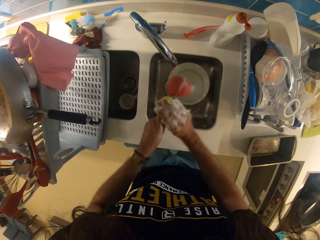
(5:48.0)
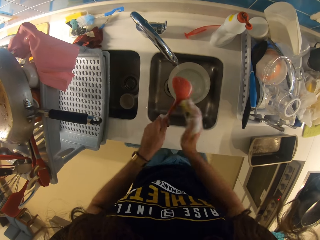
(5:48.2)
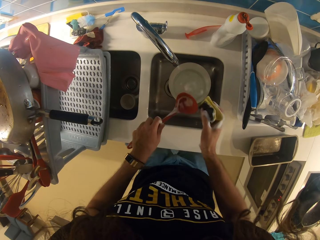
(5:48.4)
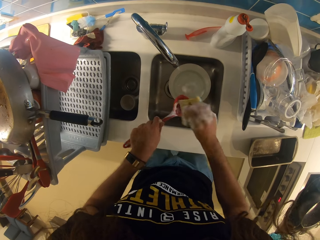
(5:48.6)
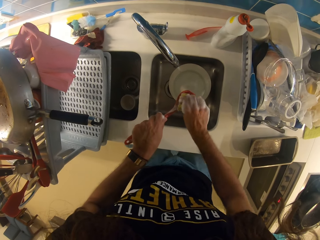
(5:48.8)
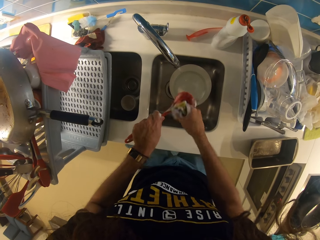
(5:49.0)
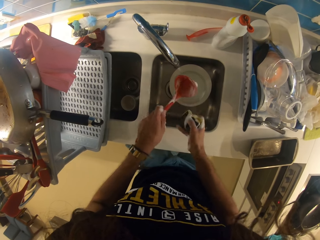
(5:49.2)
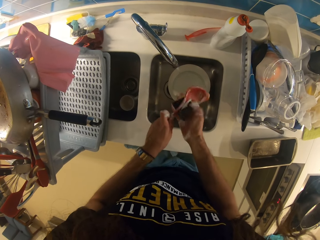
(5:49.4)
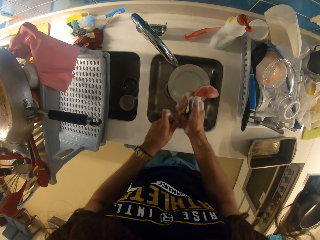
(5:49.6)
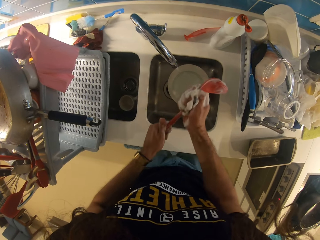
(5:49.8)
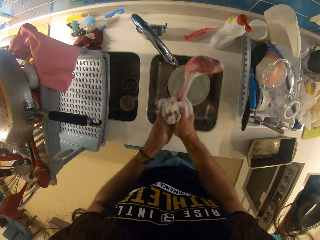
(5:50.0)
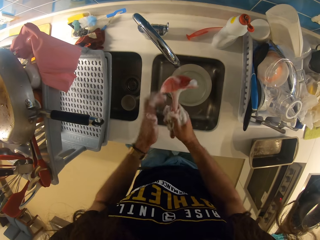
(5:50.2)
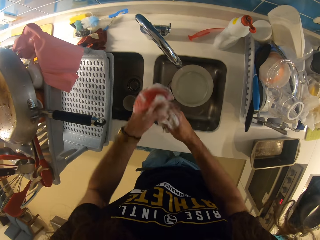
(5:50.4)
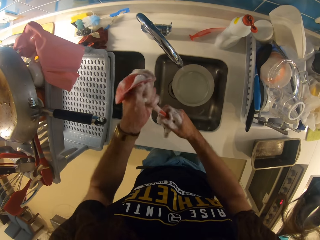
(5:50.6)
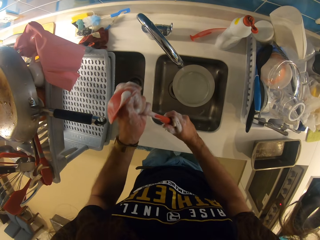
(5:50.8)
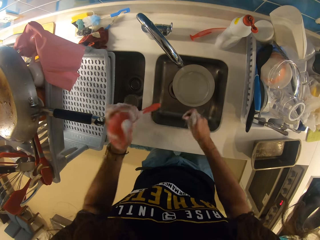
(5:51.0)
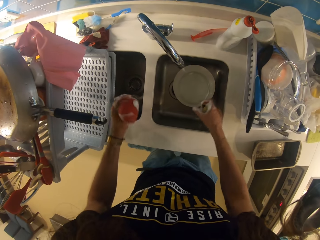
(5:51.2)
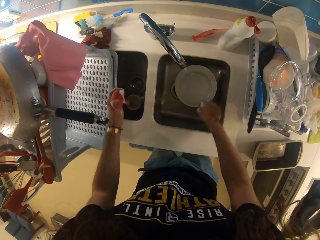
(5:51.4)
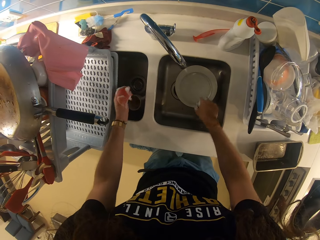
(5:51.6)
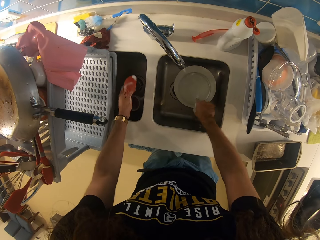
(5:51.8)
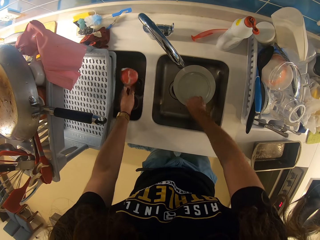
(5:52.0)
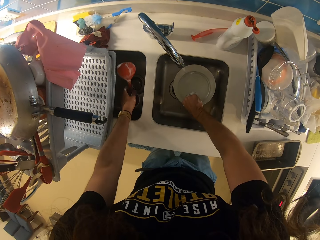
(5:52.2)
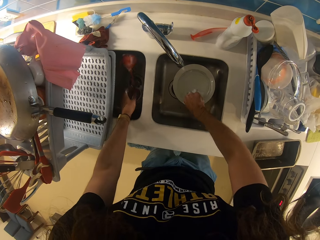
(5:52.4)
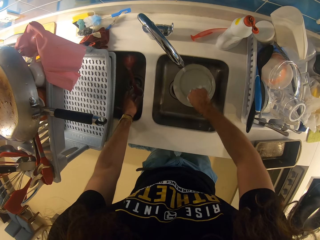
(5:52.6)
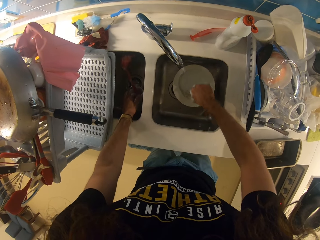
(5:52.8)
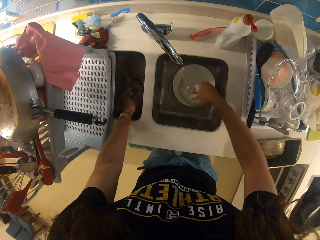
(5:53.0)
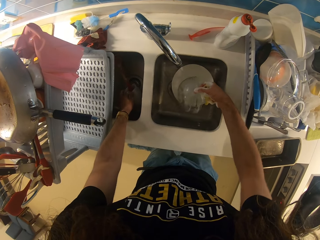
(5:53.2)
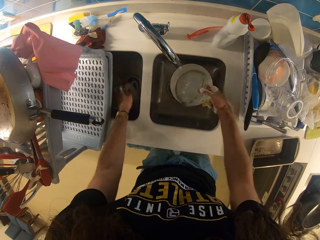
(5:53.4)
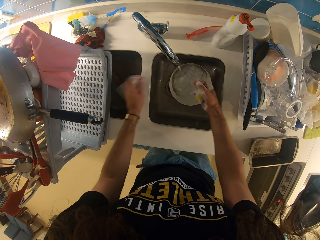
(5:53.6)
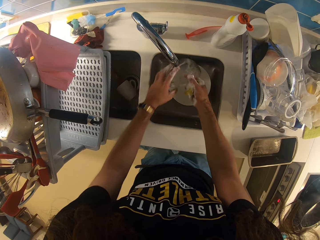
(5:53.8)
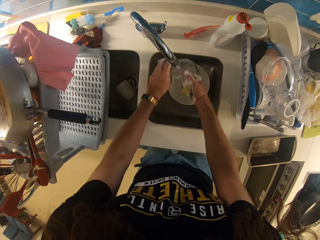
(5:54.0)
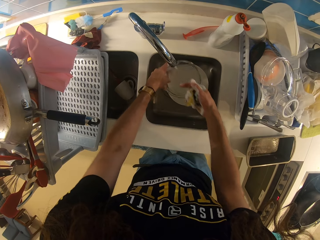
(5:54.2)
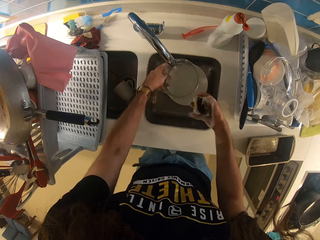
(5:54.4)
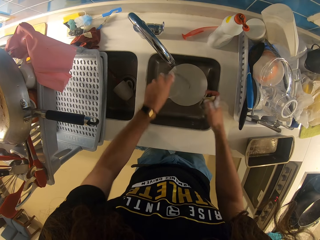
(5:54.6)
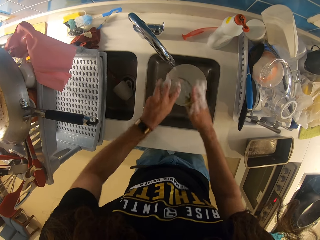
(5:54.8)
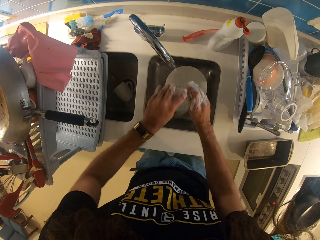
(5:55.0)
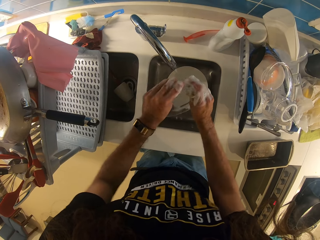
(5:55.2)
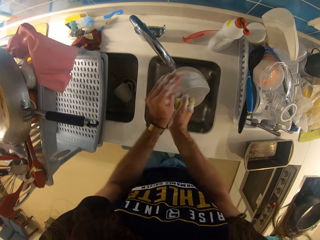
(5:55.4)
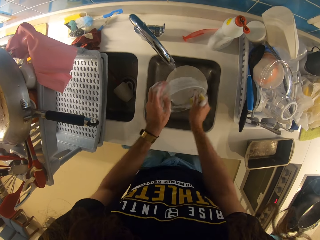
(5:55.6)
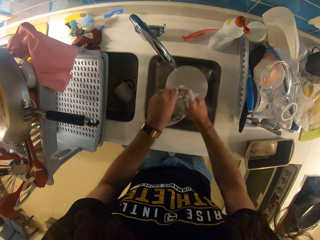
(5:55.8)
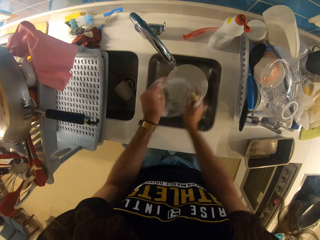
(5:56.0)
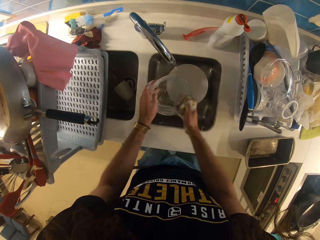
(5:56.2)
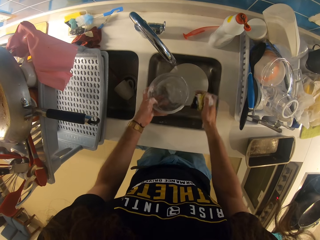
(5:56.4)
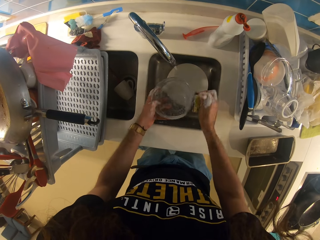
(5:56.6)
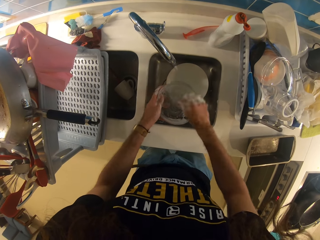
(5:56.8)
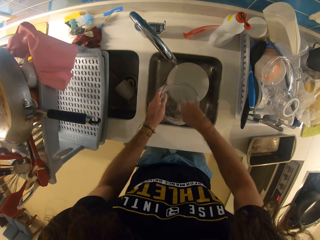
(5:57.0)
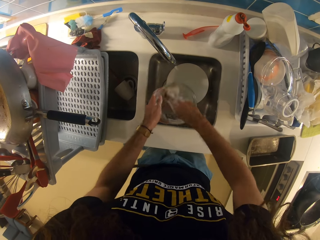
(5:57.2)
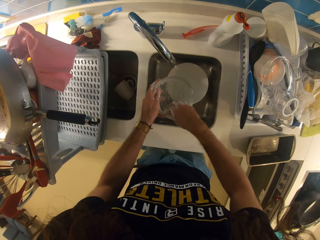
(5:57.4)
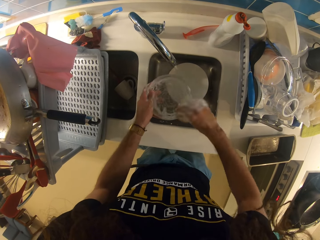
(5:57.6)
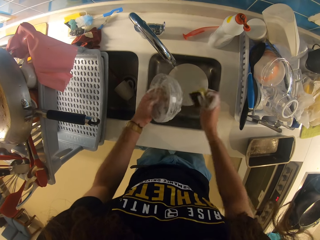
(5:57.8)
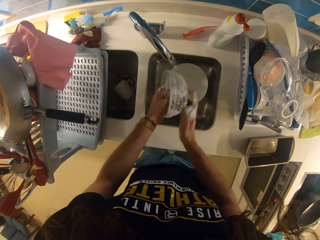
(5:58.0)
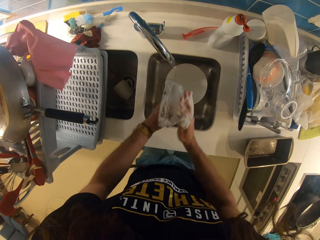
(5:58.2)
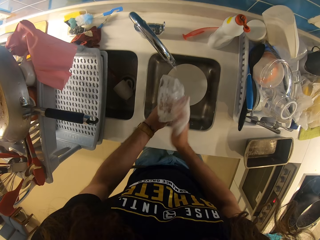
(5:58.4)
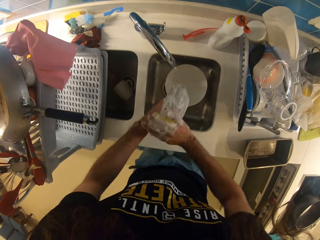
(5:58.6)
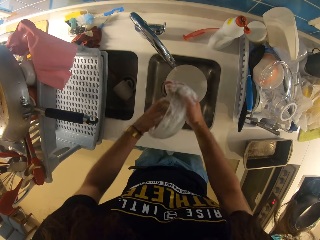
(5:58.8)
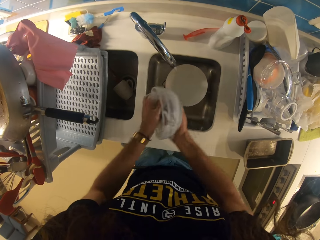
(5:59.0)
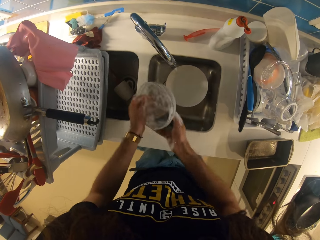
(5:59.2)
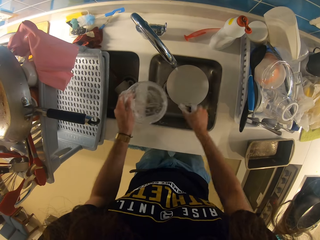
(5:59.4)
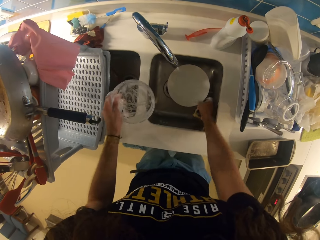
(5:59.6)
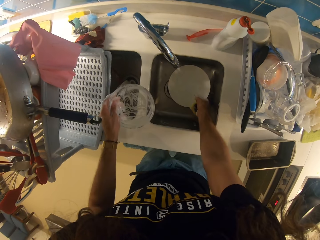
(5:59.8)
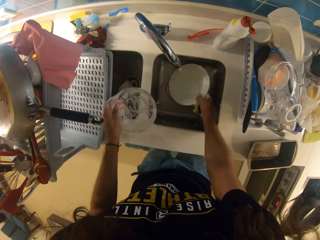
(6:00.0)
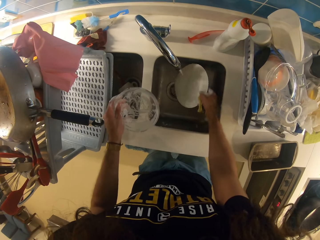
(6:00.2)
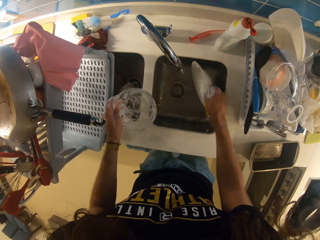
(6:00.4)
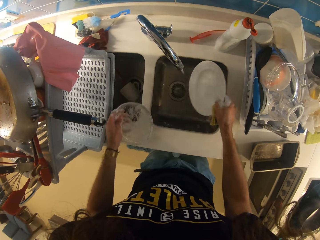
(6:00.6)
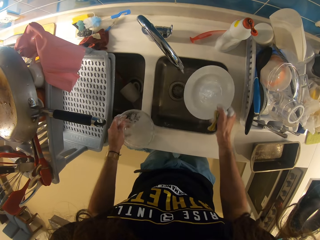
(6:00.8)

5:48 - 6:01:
The camera wearer washes the utensils with a dish washing sponge.

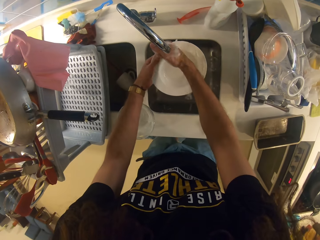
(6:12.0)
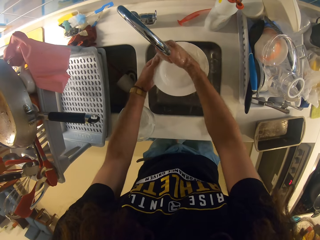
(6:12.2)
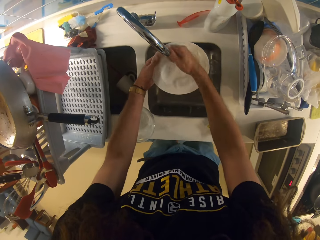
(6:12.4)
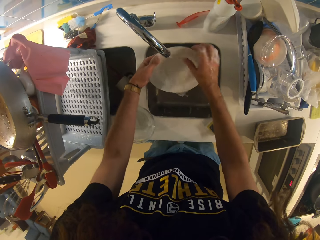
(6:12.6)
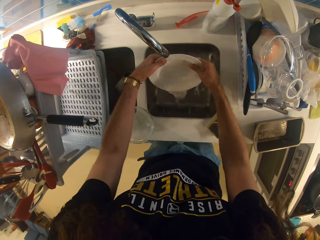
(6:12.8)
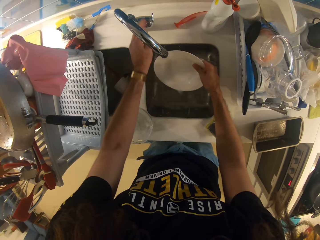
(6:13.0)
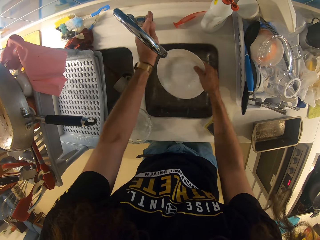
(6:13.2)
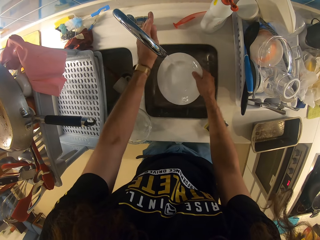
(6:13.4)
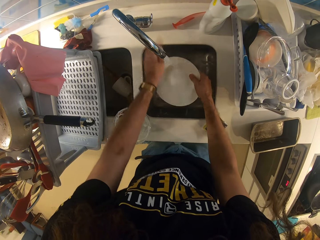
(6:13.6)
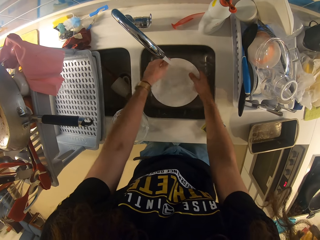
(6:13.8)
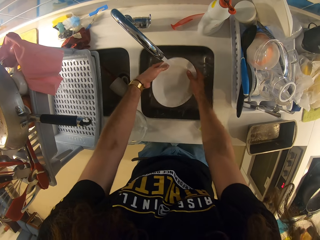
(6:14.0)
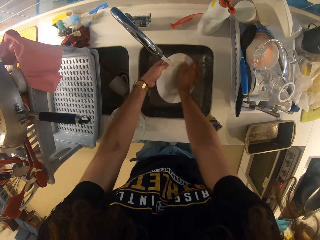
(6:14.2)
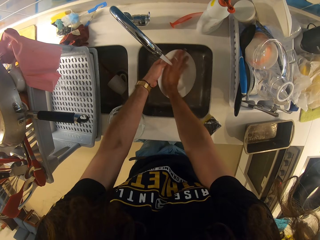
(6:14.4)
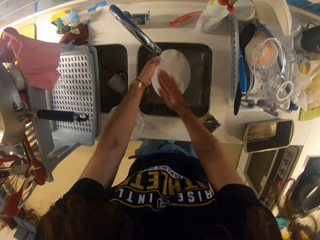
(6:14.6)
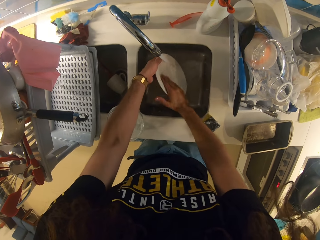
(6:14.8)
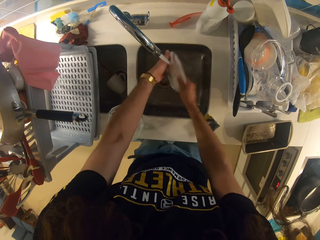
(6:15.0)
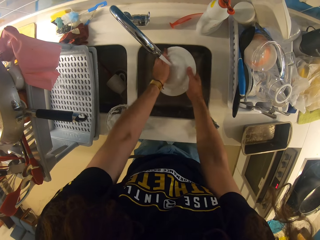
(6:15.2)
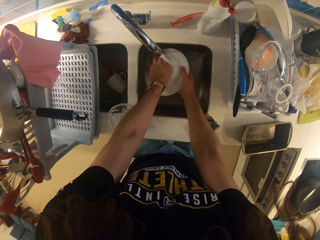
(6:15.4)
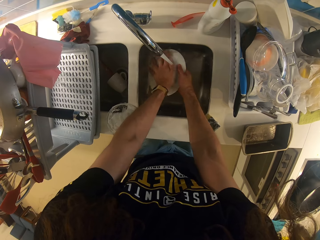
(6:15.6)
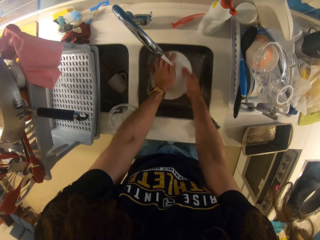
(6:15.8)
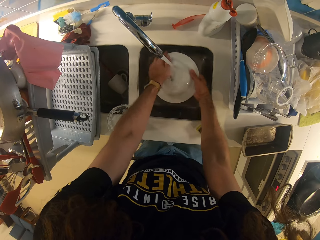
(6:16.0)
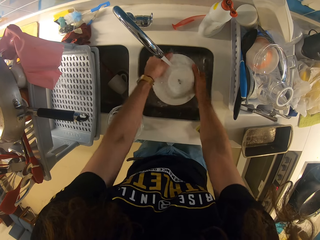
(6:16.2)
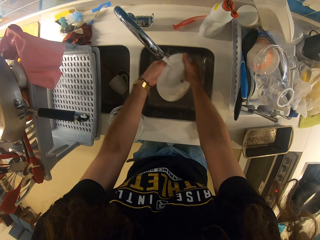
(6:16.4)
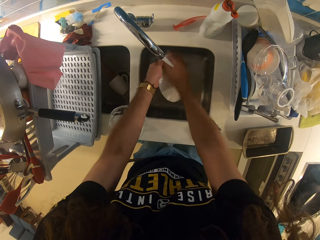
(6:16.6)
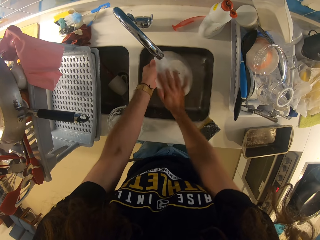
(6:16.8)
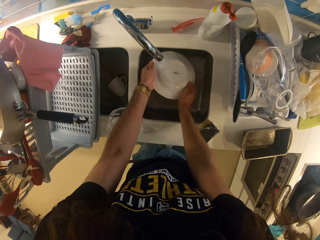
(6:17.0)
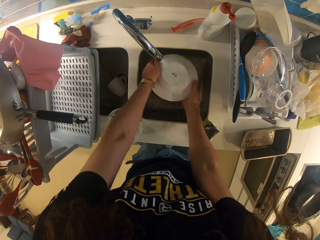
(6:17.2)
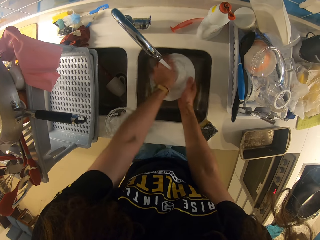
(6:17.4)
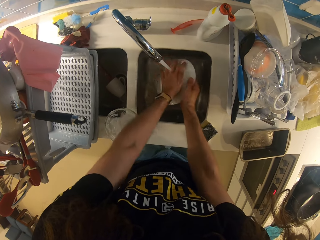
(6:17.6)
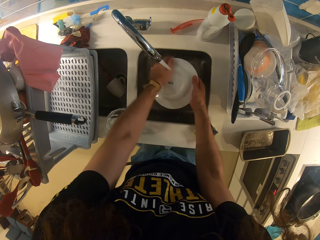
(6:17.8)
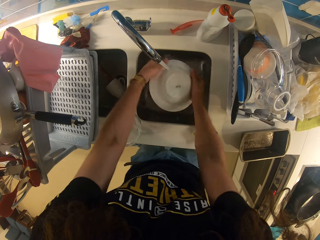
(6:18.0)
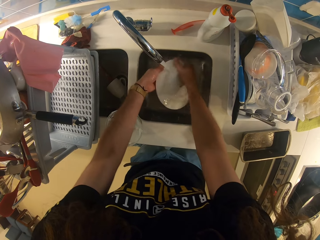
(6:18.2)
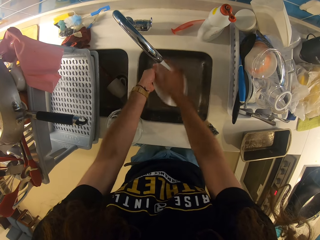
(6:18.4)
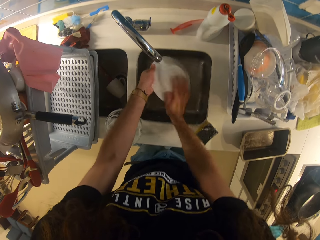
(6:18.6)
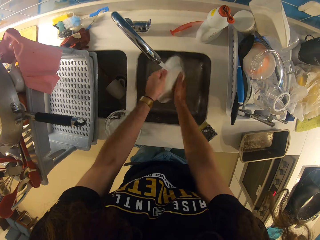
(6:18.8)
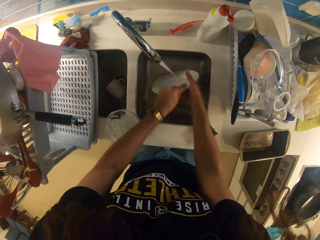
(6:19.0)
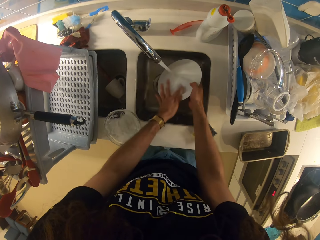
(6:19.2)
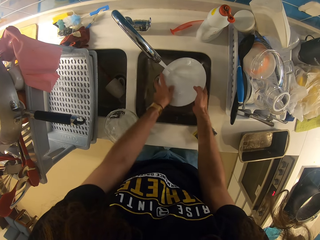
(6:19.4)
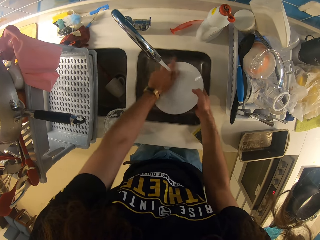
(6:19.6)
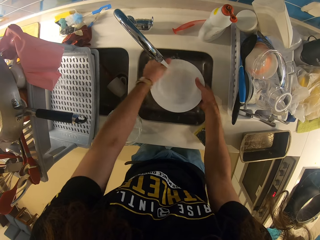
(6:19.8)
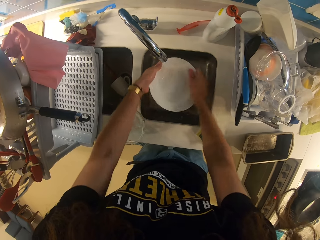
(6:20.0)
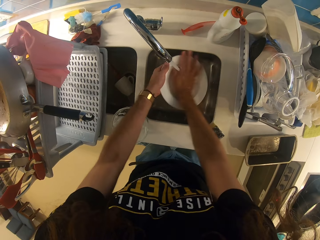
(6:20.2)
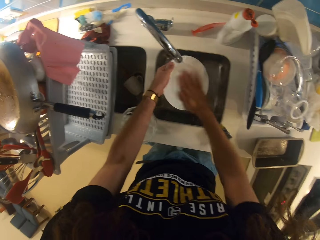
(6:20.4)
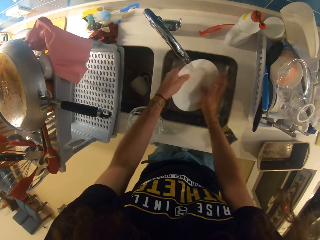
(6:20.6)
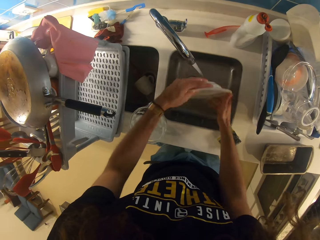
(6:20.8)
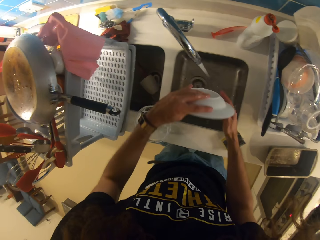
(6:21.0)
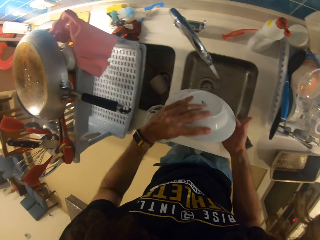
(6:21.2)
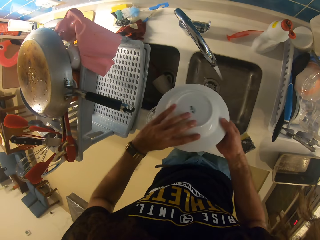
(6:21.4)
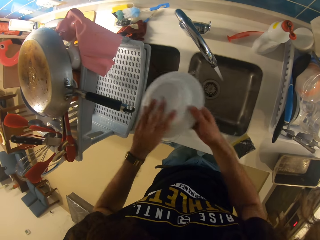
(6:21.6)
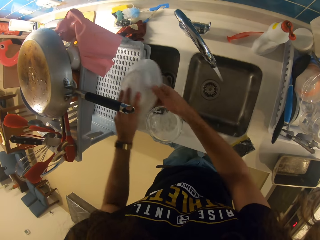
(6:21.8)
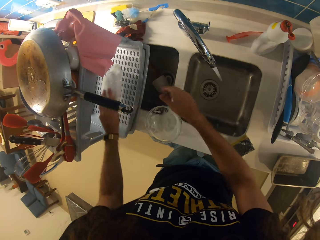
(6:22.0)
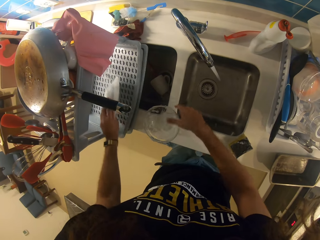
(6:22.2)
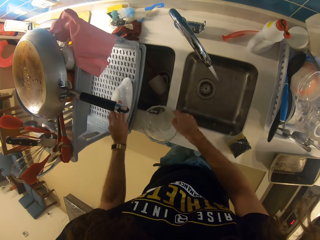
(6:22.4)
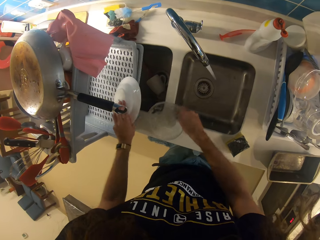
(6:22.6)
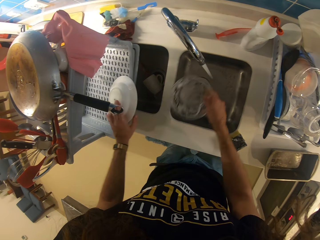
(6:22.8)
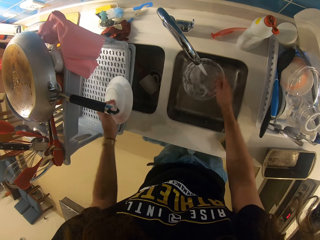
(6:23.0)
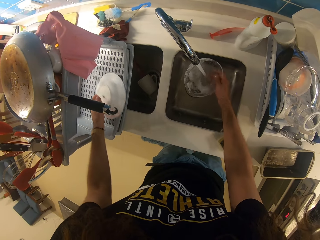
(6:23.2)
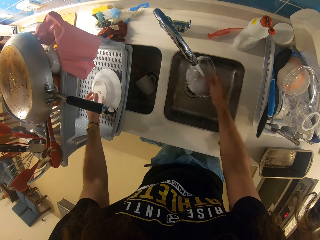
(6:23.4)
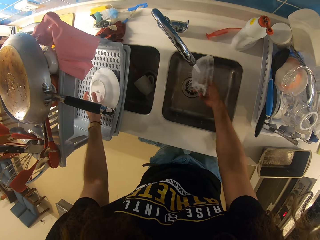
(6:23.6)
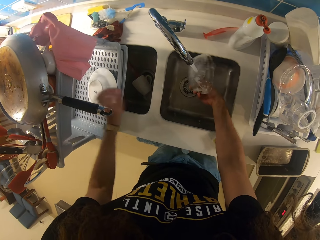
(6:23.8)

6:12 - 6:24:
The camera wearer rinses the plate. They put the plate on the dish drier.
